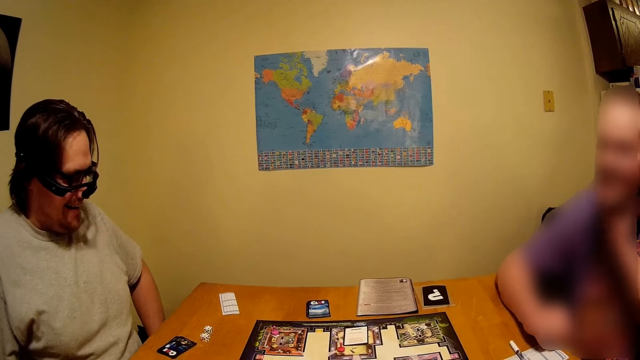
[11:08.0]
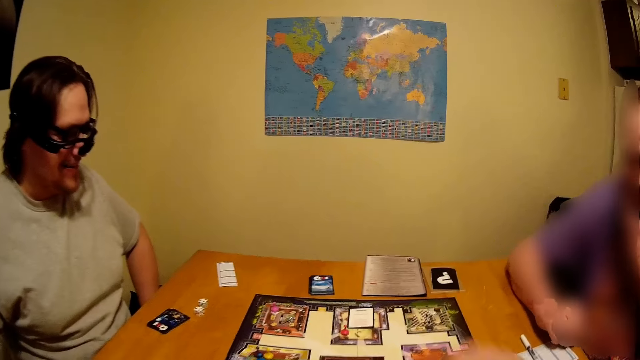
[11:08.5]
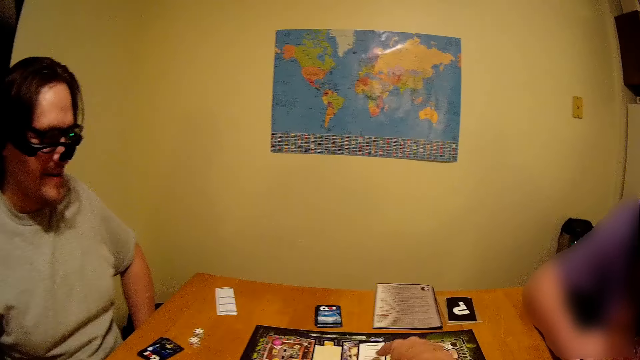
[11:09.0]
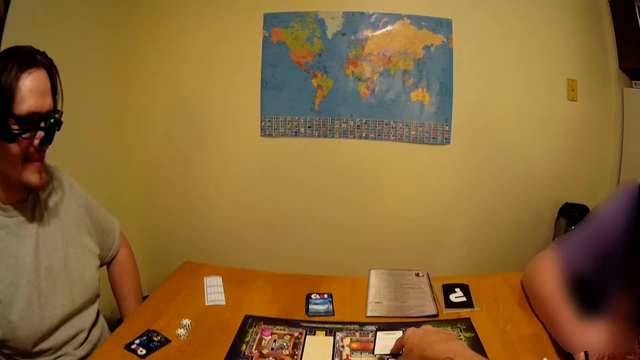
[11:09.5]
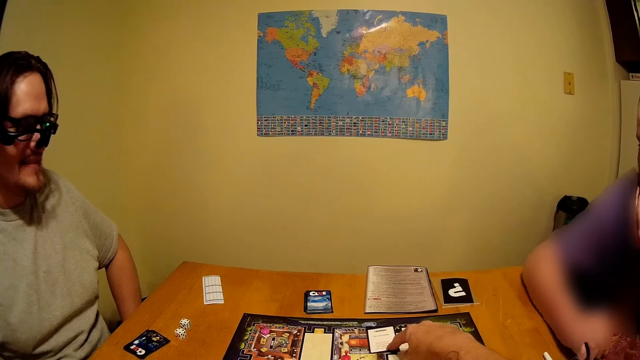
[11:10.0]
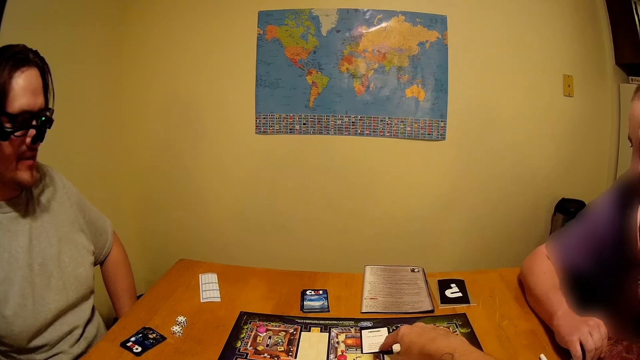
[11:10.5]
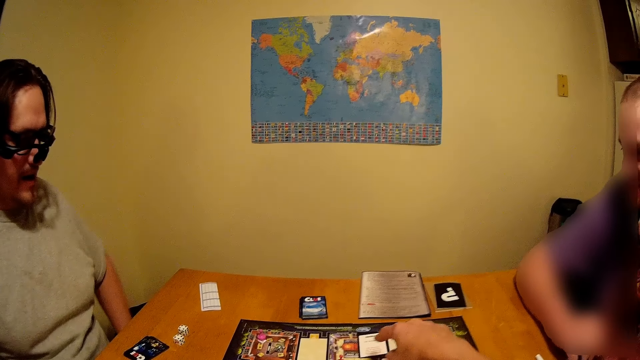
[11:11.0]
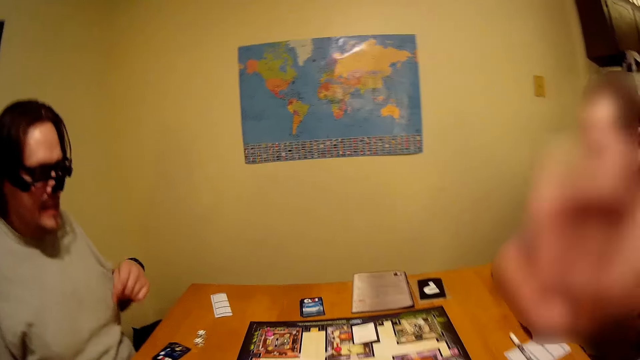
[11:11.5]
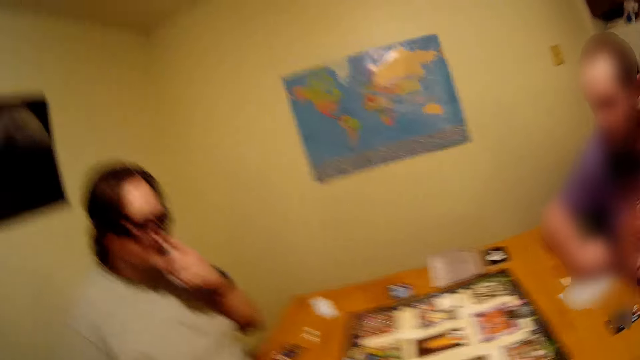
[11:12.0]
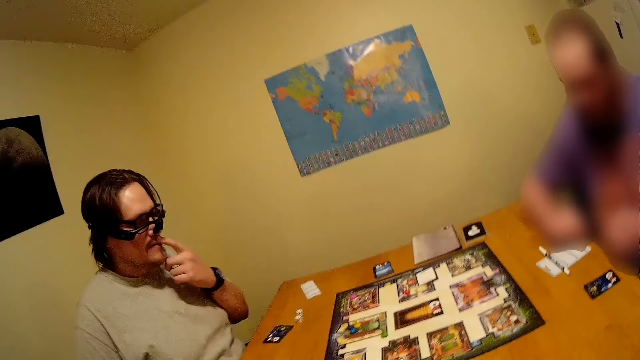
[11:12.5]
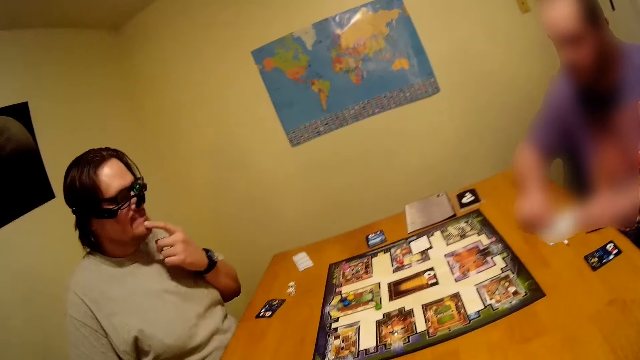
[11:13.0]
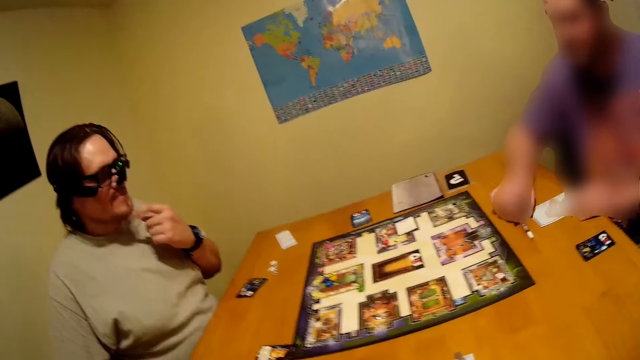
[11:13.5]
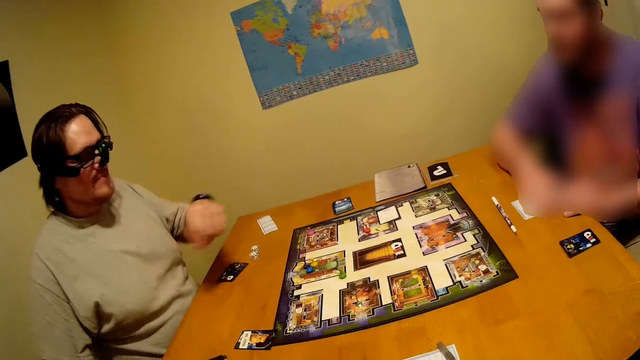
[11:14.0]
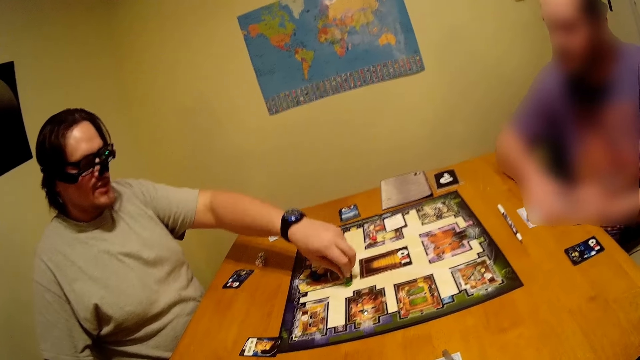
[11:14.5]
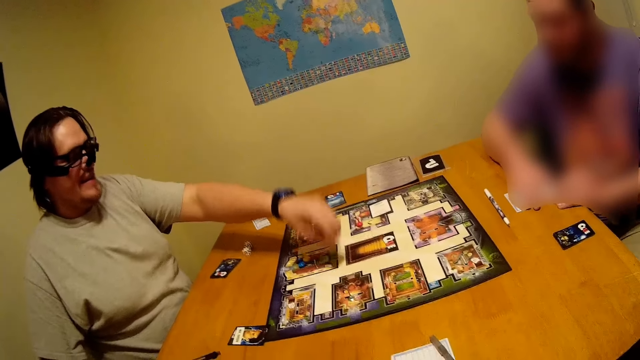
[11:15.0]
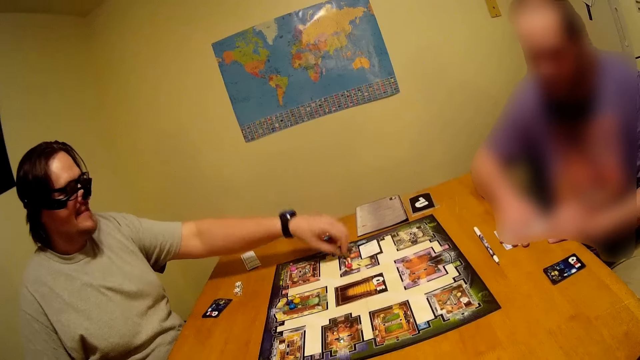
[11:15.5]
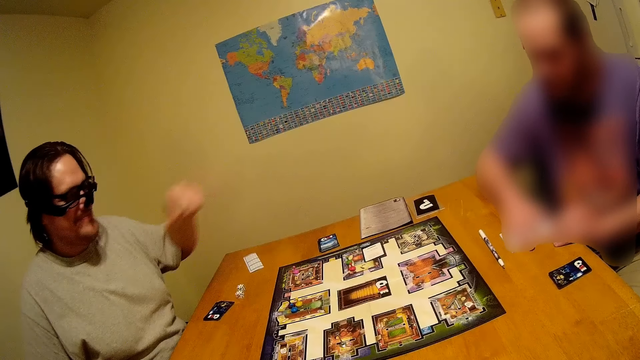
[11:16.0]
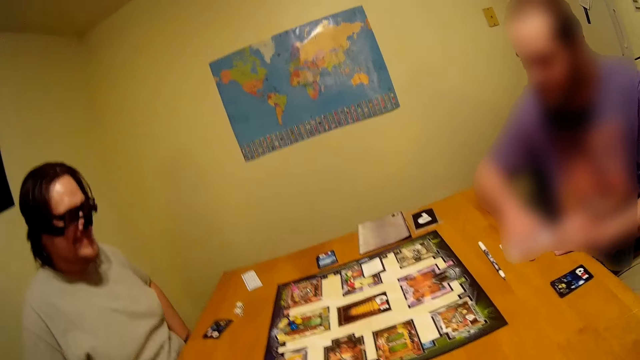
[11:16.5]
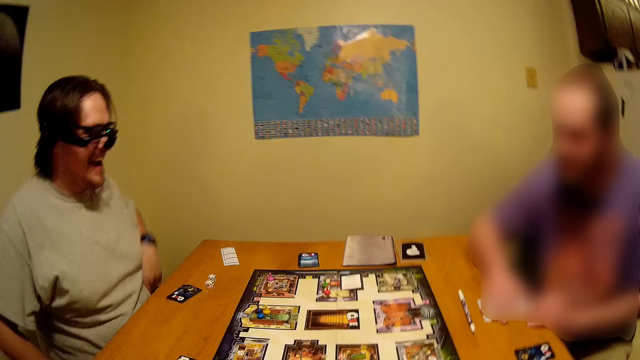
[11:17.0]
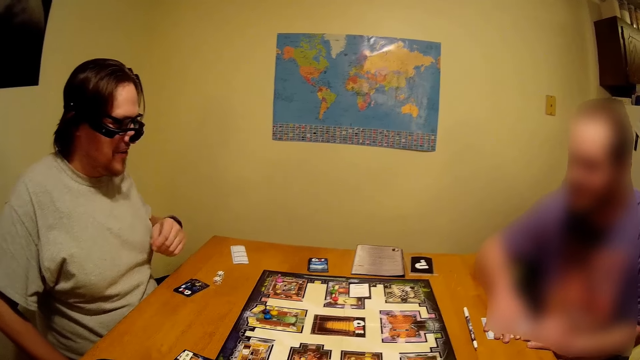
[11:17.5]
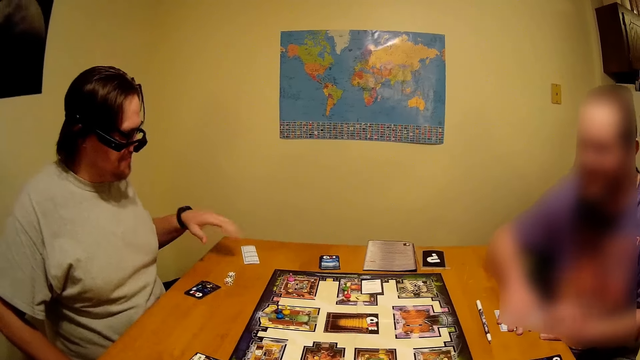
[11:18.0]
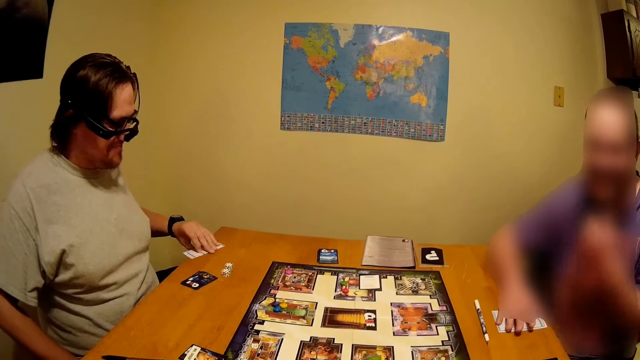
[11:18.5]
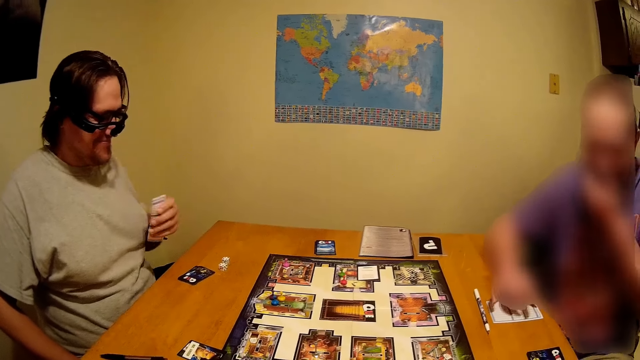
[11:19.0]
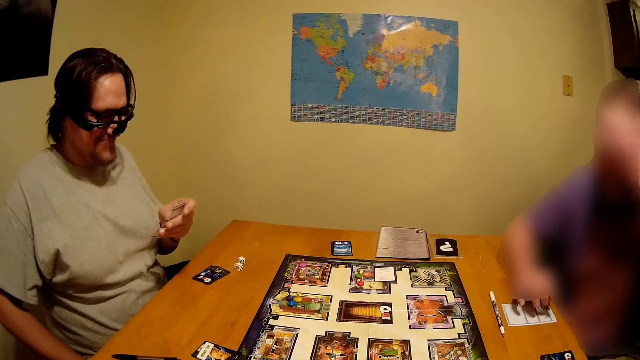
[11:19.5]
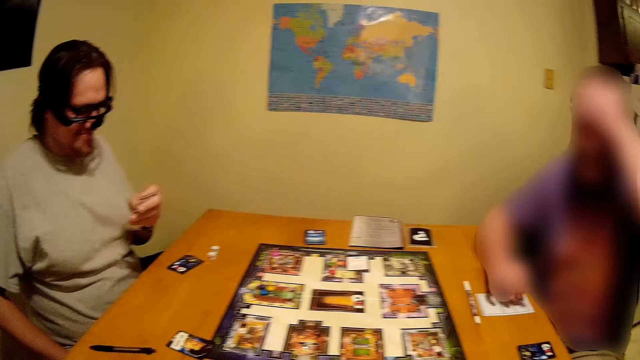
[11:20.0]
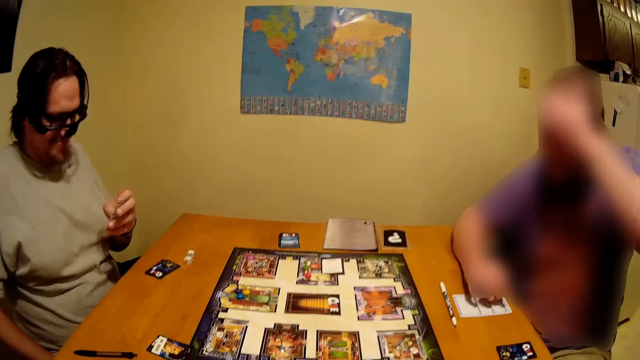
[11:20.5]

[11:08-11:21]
A man moves the card on the board game. The man moves the dice. The man picks up the paper on the table.

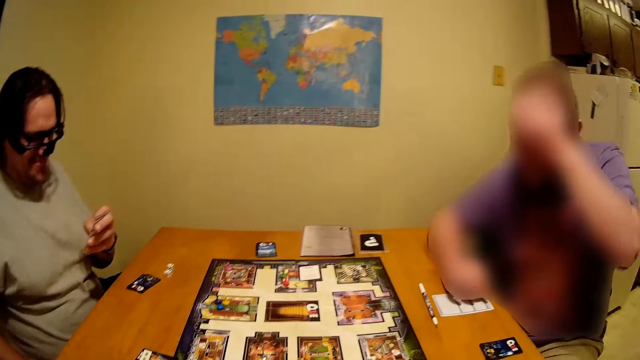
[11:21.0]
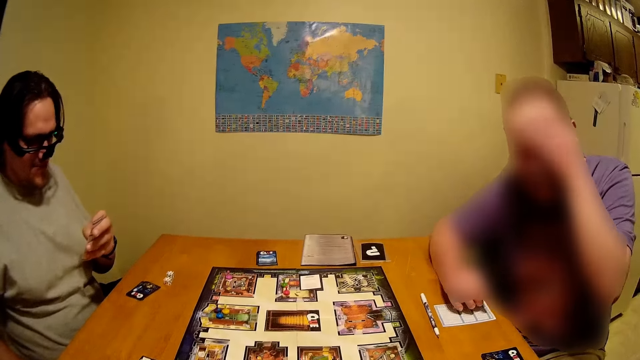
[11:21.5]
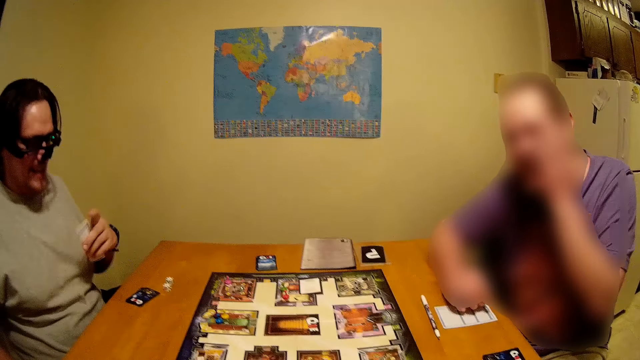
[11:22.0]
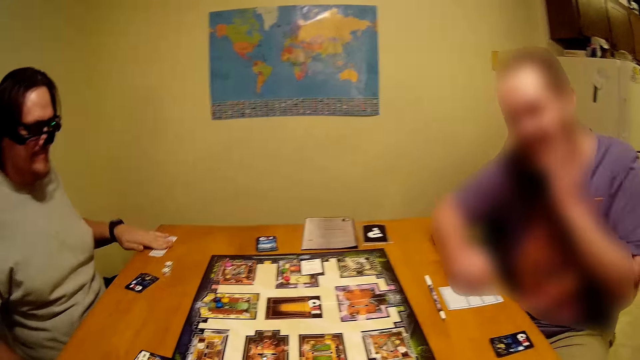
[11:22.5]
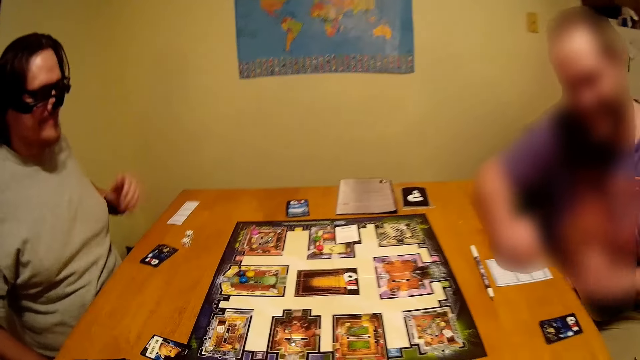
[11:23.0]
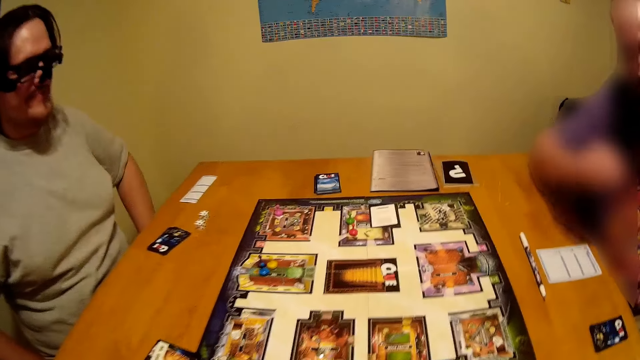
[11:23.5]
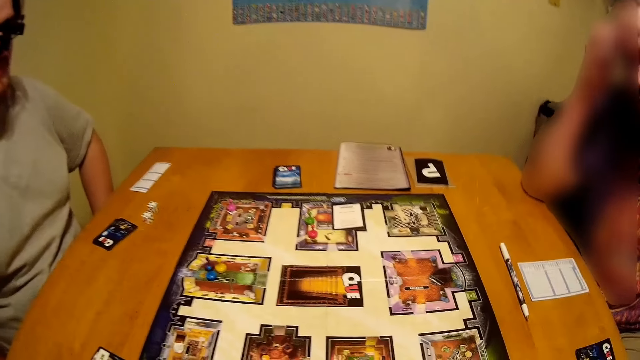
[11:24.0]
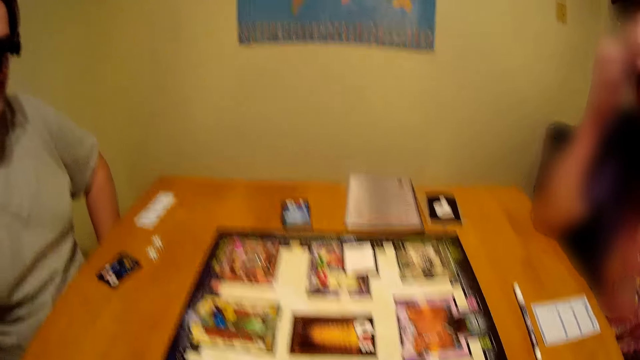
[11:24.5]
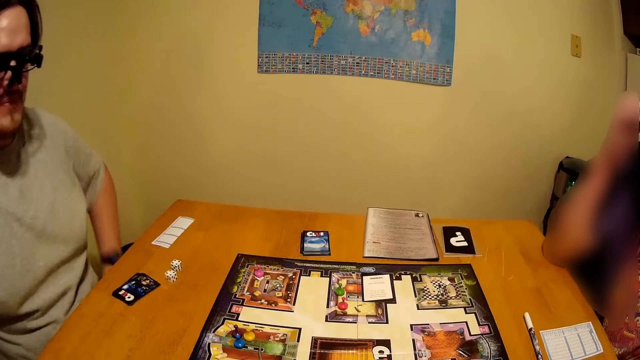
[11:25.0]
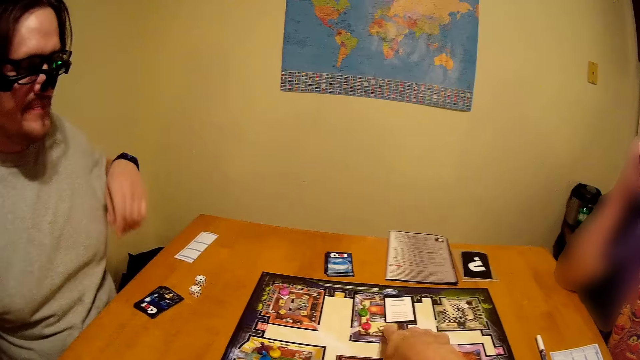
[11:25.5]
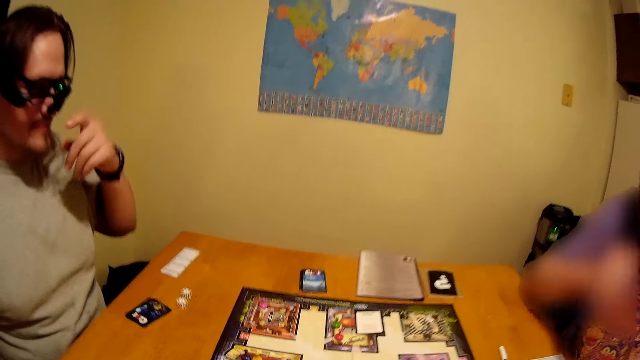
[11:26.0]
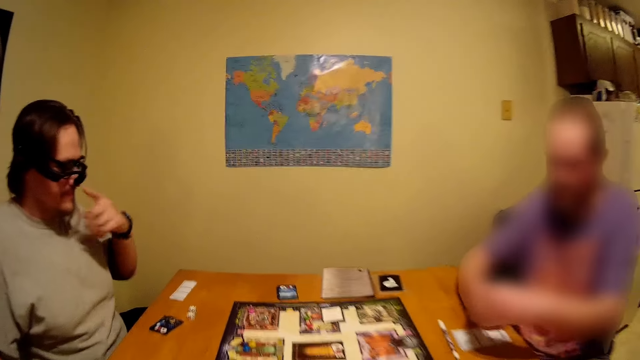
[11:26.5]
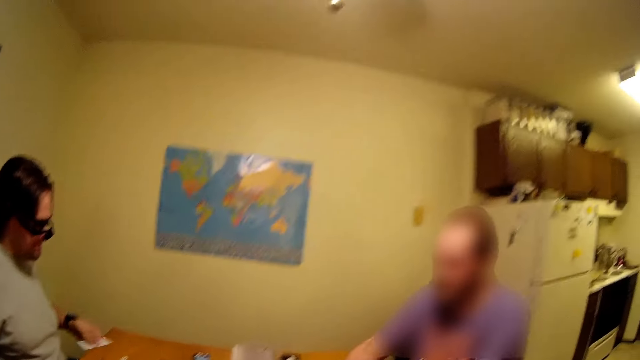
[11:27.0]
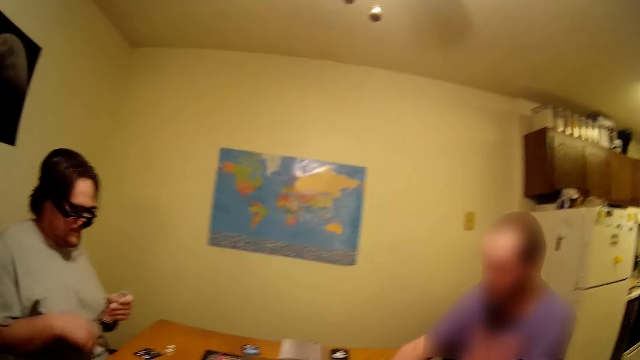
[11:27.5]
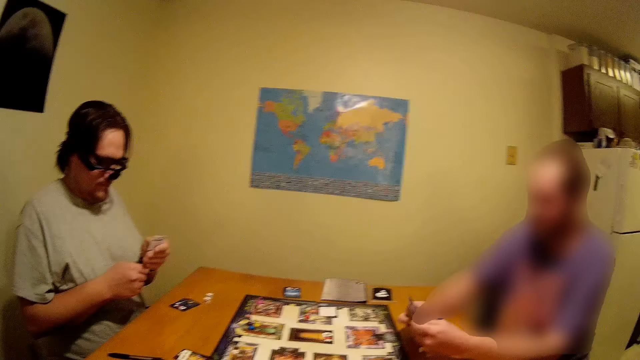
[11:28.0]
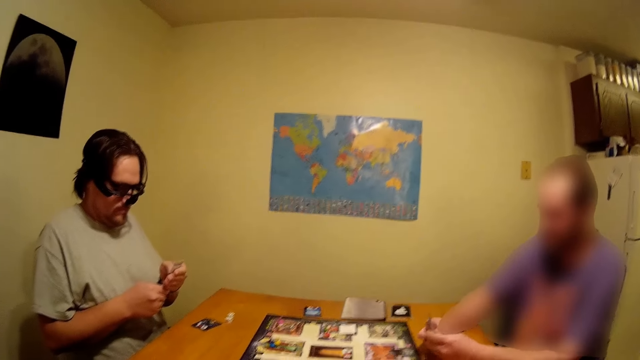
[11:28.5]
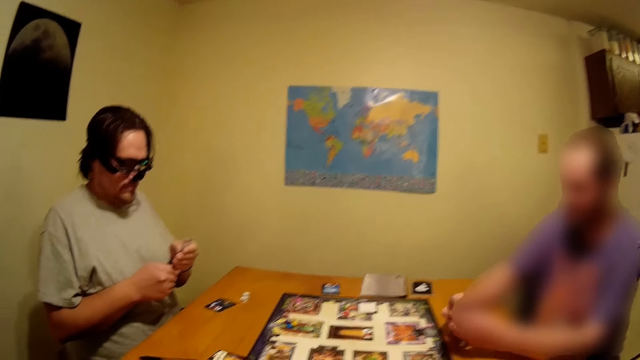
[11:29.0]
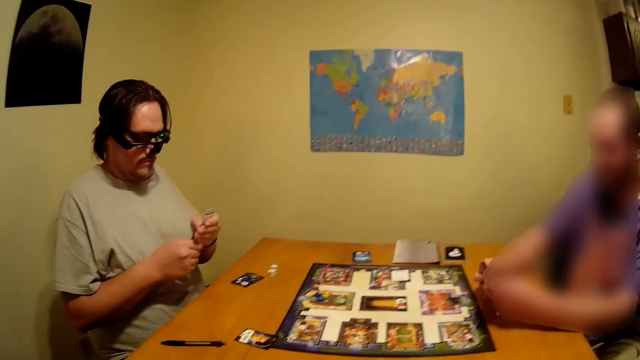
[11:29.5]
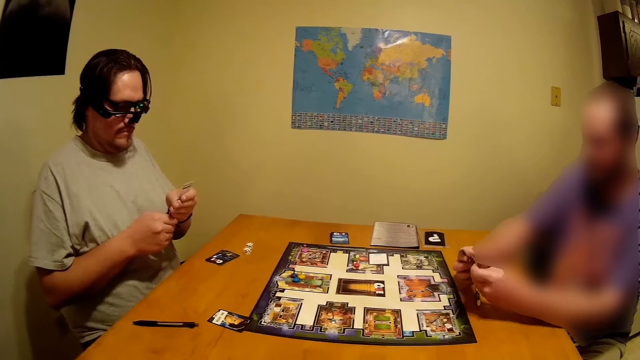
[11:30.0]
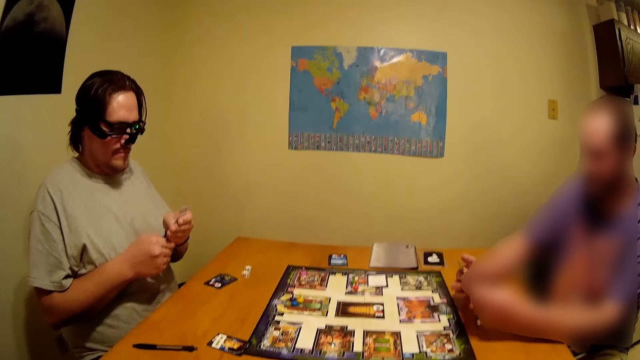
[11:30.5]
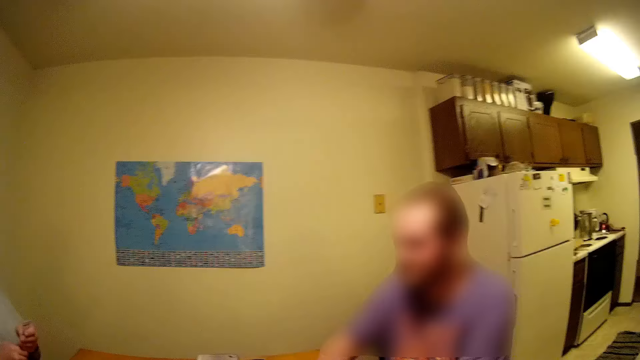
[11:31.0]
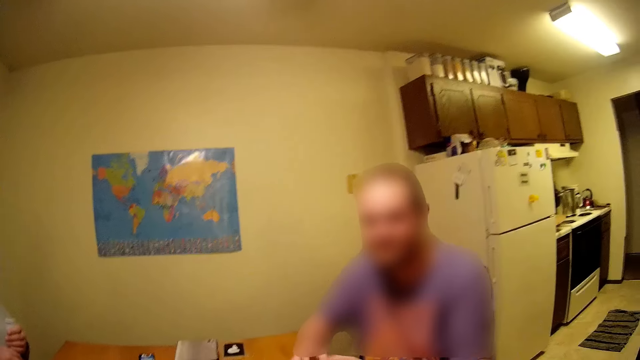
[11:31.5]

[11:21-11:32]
A man places the paper back on the table. The man flips the card on the table. The camera wearer moves something on the board game. The man picks up the card from the table.
